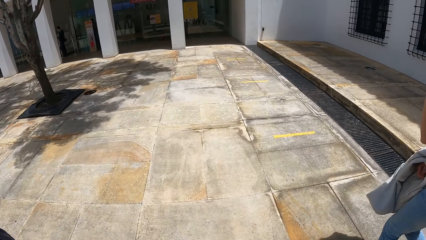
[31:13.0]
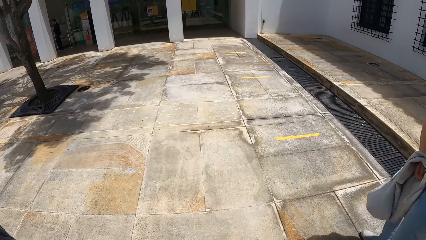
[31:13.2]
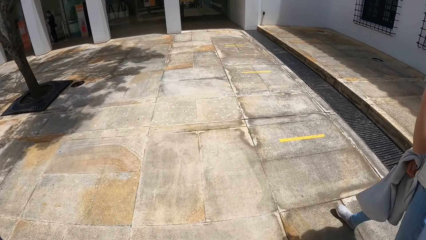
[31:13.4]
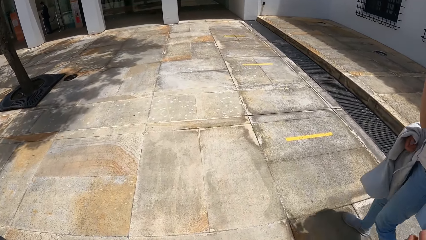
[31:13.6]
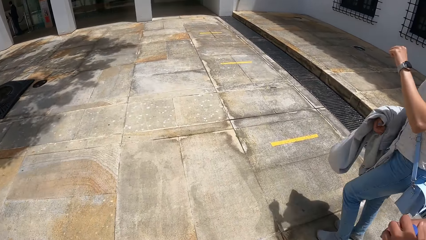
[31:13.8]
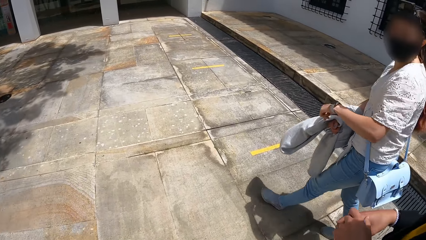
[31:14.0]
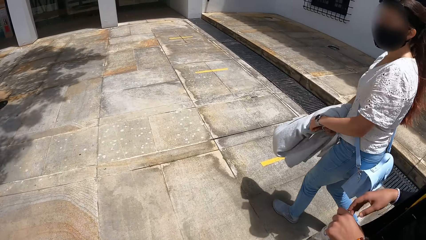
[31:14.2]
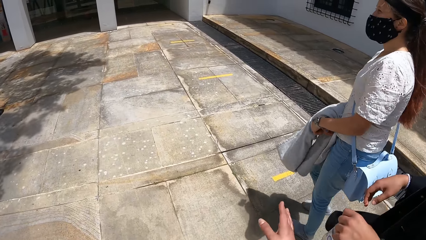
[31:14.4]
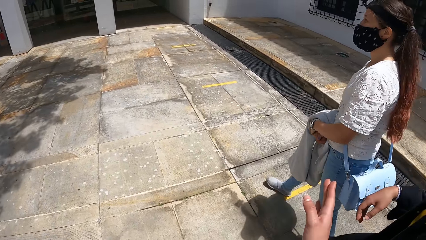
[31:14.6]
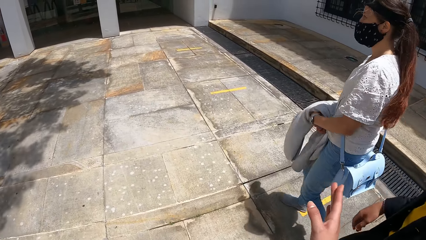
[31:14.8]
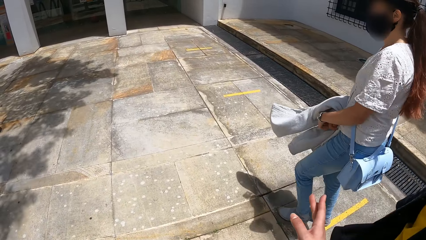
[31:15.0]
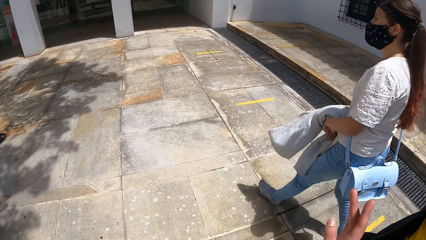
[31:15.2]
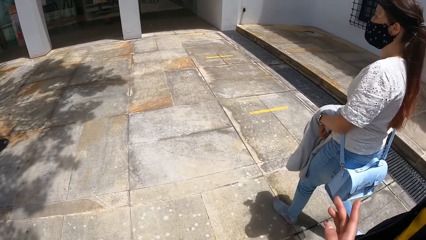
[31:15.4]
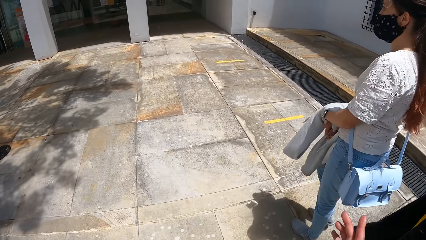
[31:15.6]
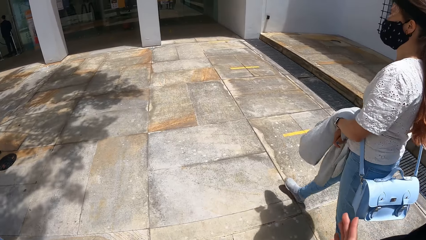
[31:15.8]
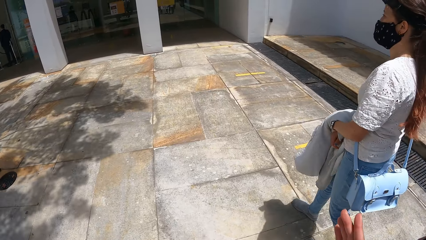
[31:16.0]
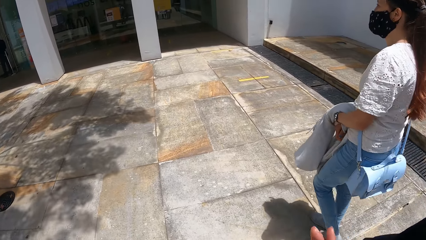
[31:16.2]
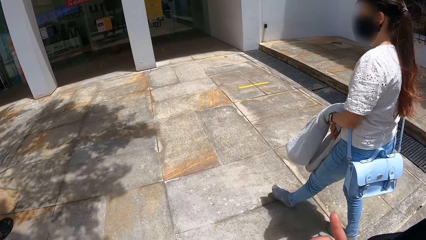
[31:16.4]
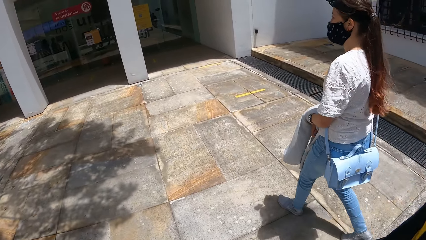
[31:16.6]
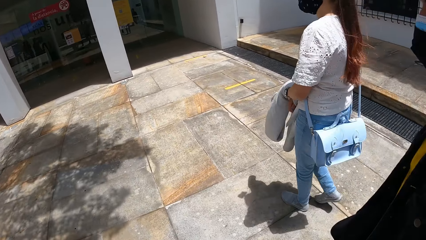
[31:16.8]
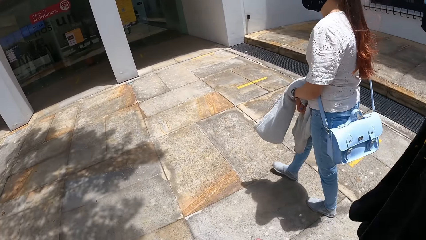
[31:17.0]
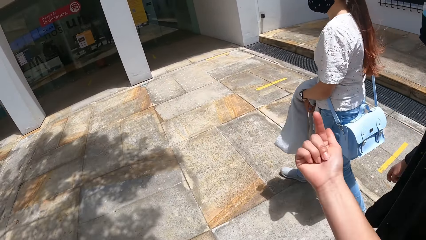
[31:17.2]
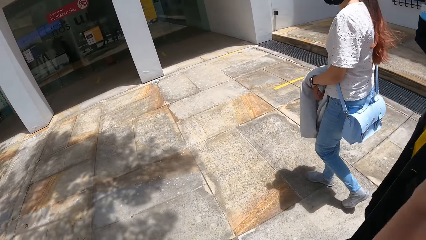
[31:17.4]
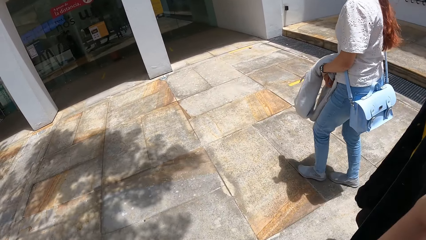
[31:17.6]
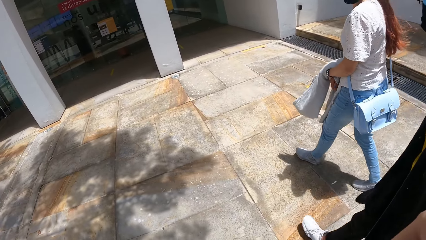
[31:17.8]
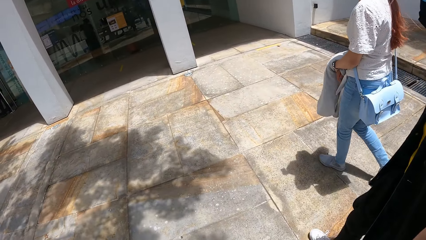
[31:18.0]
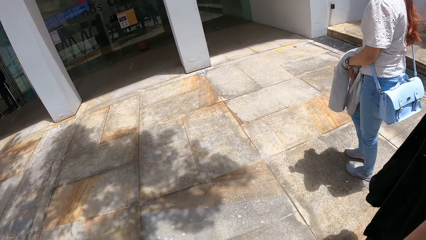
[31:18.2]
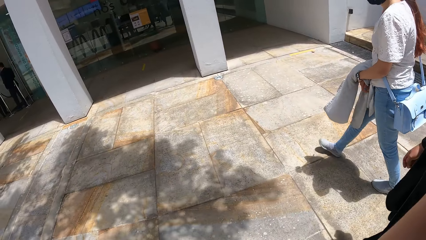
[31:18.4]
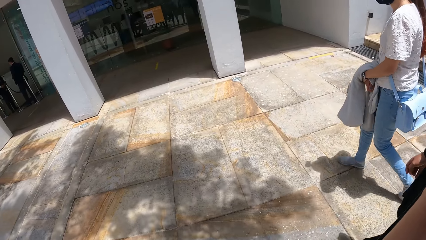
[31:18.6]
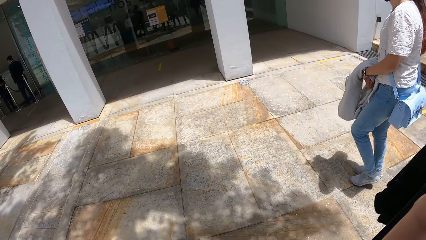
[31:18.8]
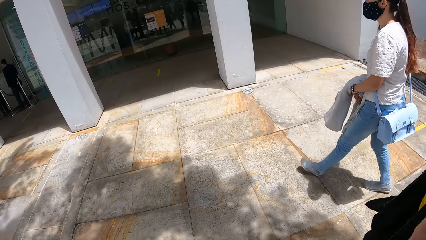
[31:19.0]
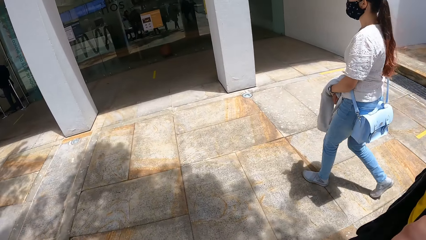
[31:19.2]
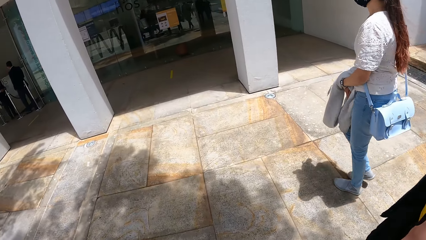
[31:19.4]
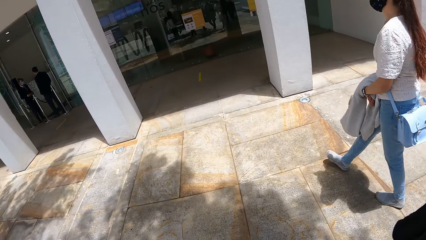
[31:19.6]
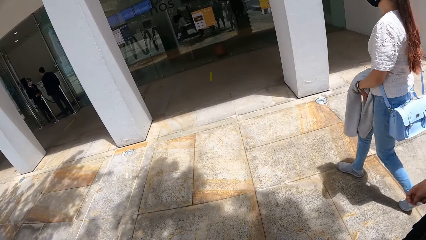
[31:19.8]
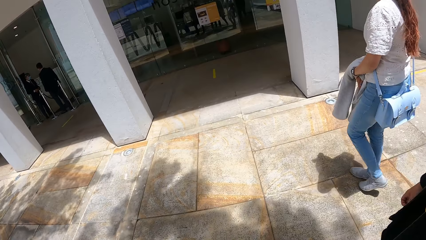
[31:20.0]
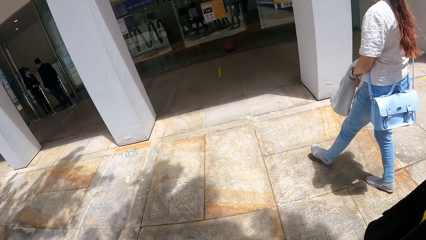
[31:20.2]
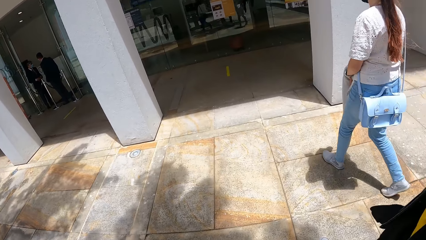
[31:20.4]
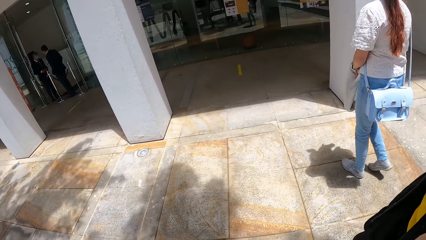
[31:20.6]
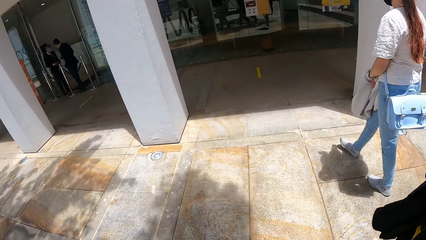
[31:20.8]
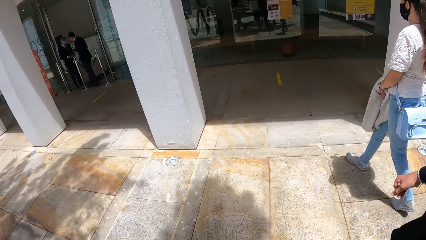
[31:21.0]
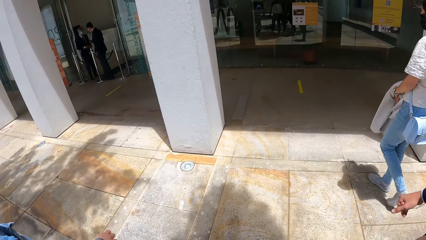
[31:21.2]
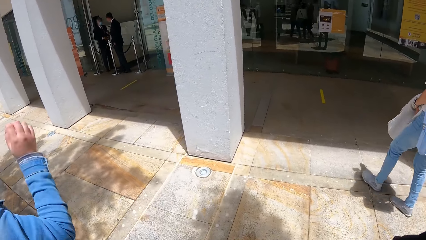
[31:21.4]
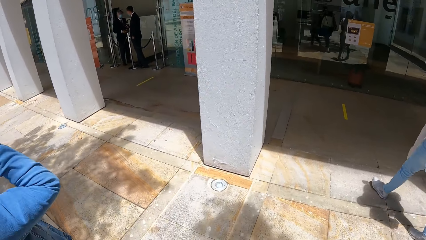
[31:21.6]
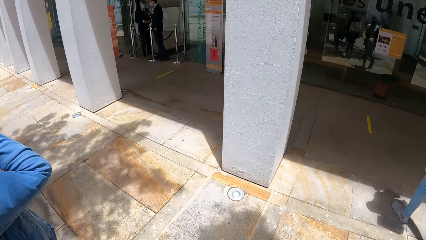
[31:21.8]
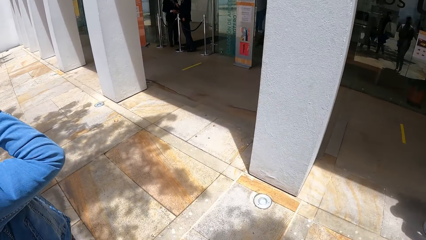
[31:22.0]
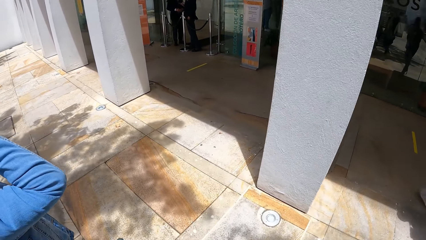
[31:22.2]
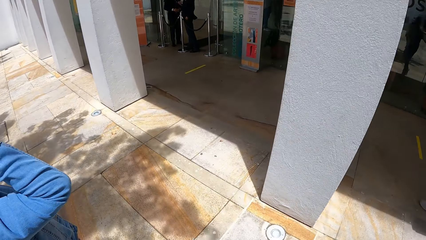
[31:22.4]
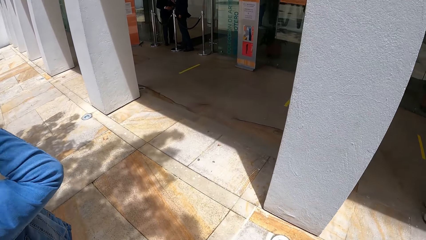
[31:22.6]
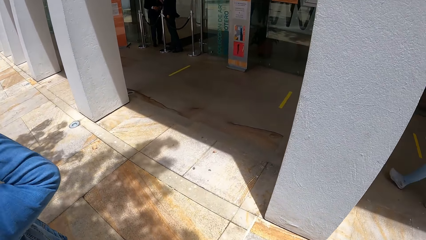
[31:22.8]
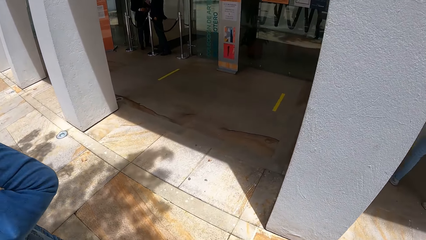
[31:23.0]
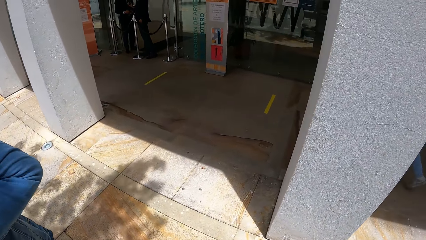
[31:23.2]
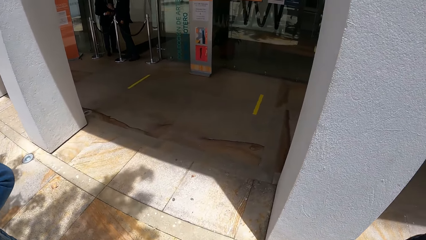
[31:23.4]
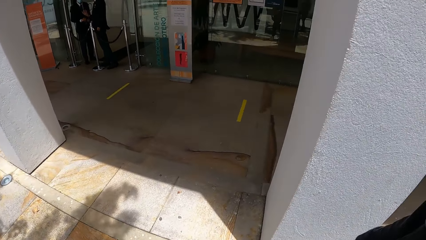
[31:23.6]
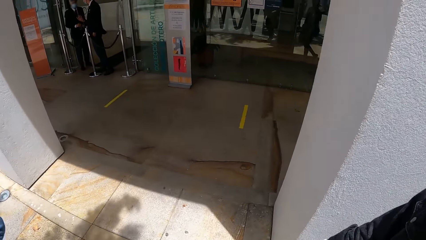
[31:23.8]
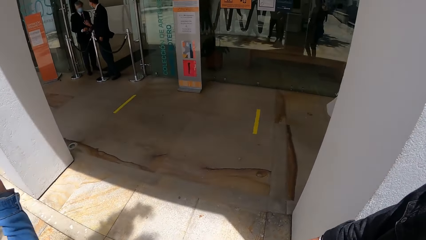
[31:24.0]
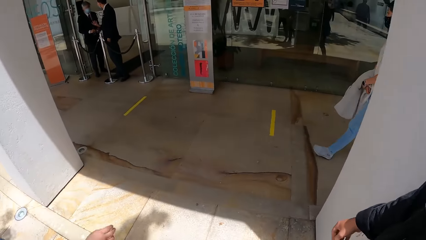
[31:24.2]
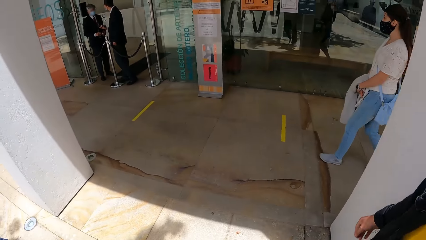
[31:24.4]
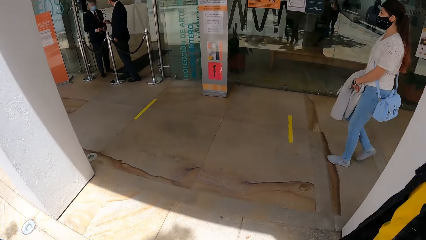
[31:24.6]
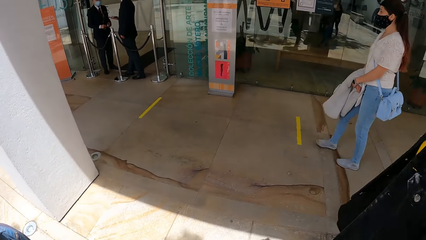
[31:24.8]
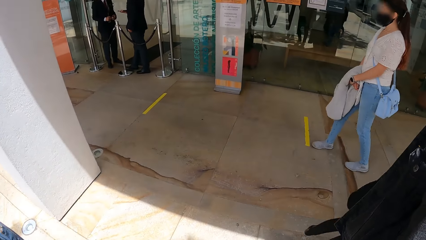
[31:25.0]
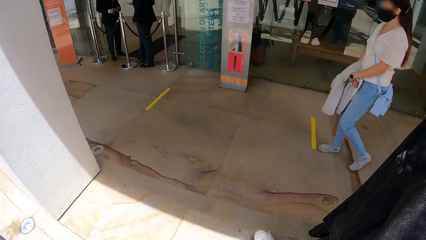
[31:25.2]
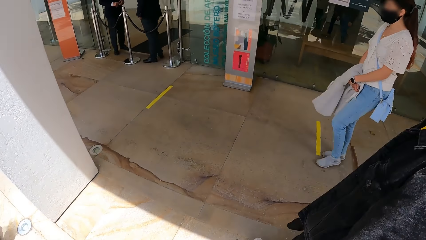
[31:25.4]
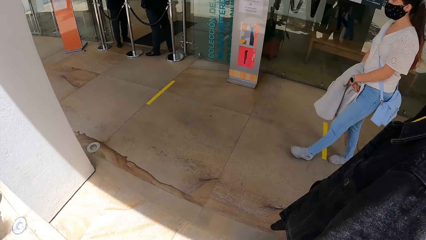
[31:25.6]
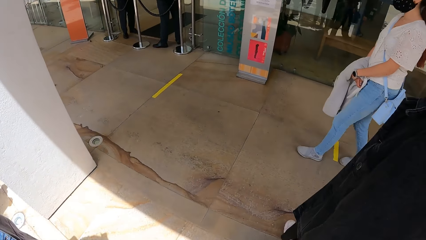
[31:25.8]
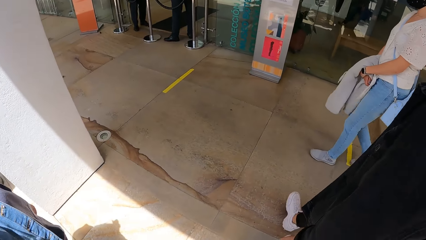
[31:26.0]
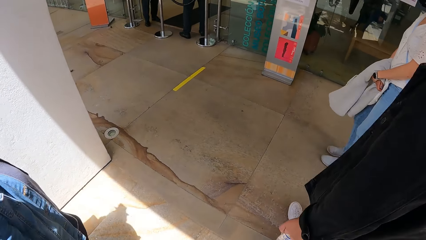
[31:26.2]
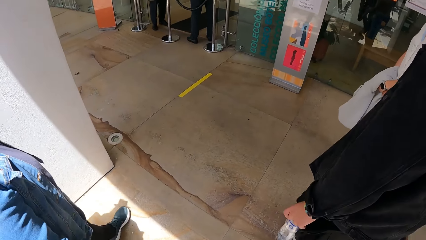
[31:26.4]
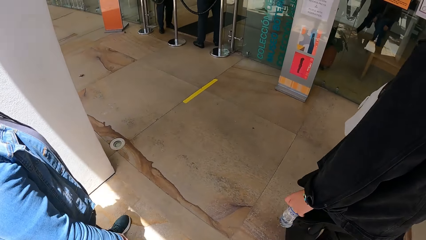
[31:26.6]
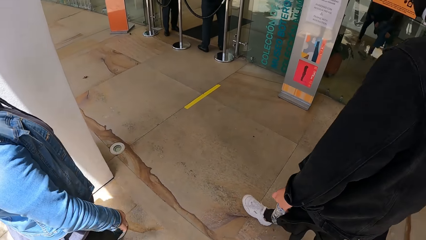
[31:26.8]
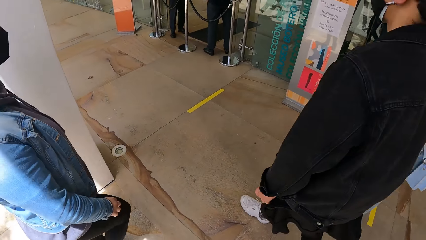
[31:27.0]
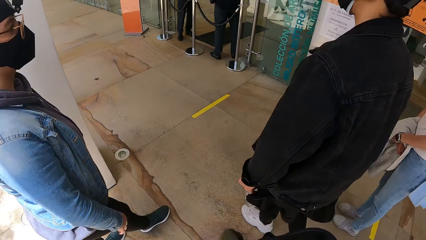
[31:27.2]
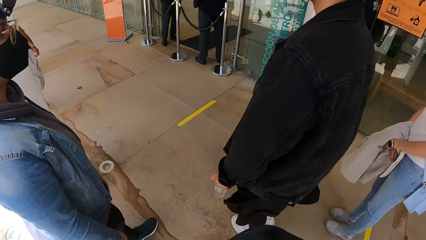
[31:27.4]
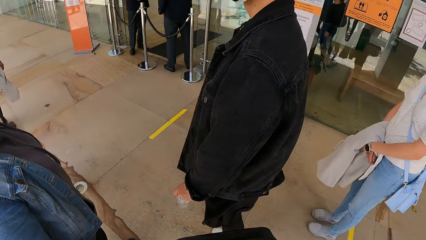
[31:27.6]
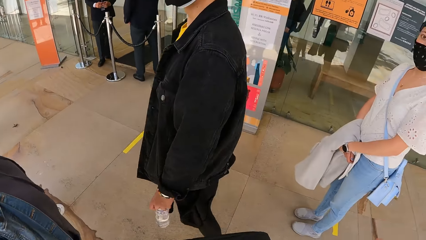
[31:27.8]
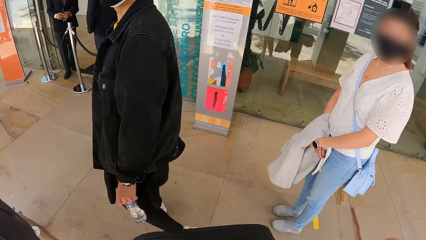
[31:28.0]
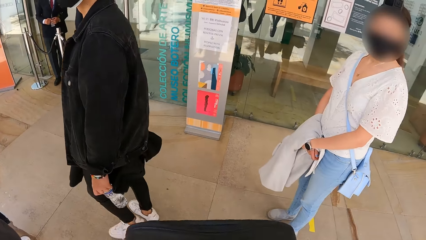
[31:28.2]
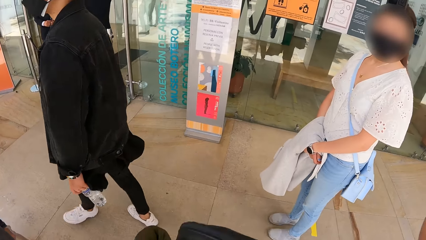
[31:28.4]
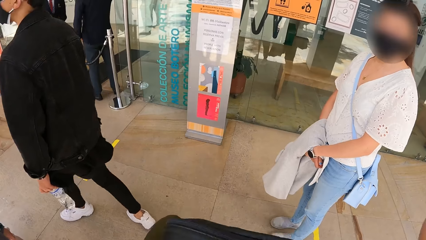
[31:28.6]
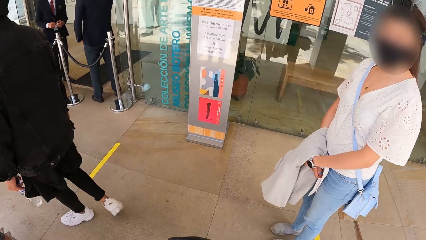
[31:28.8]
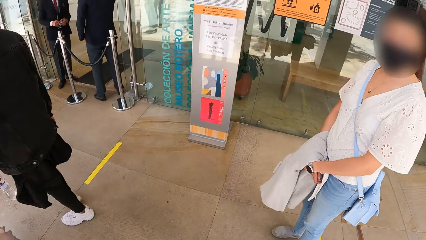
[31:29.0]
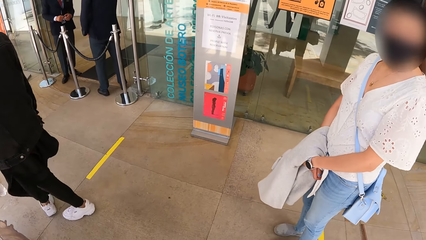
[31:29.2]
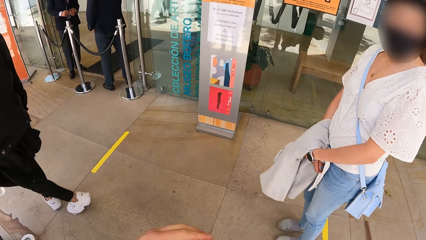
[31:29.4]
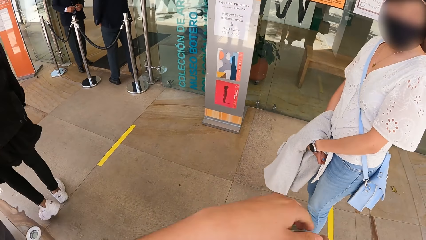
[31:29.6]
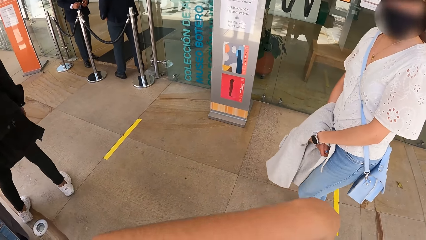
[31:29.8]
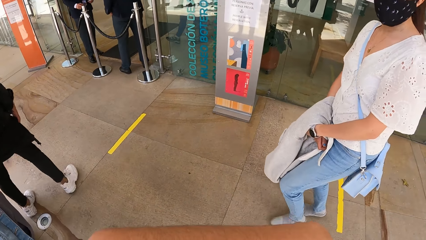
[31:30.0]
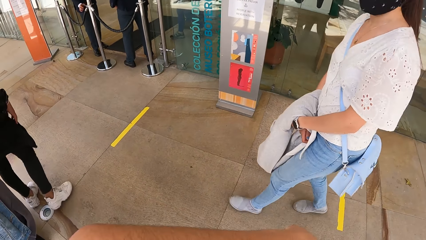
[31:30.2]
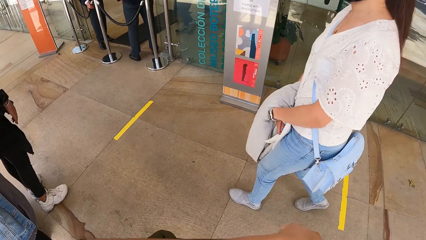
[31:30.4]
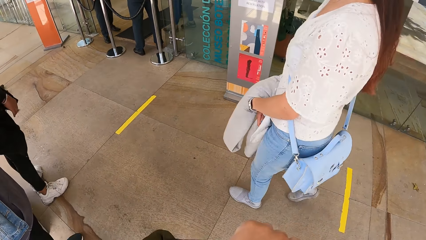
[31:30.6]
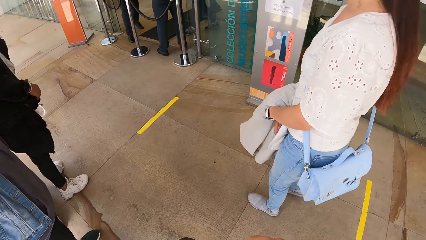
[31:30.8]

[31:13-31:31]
The camera wearer interacts with the man. They interact with the woman.
